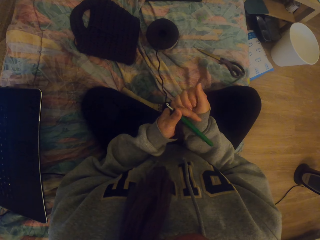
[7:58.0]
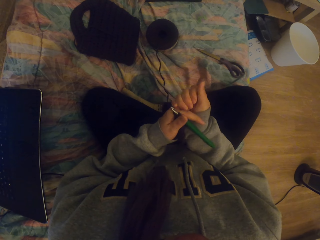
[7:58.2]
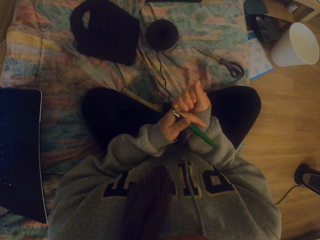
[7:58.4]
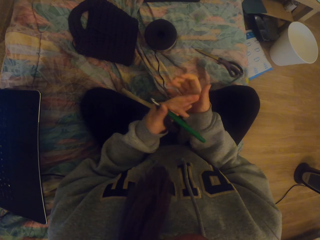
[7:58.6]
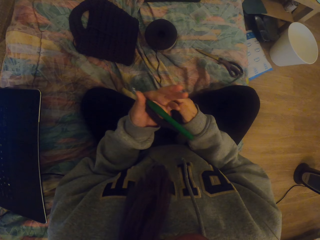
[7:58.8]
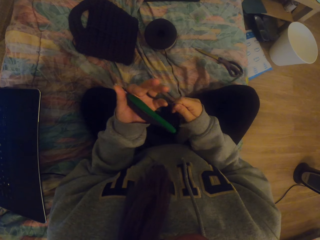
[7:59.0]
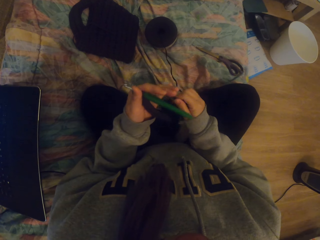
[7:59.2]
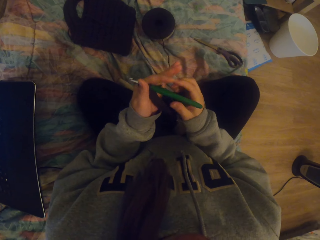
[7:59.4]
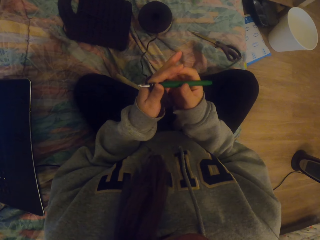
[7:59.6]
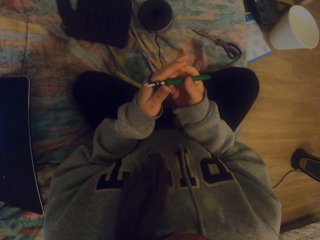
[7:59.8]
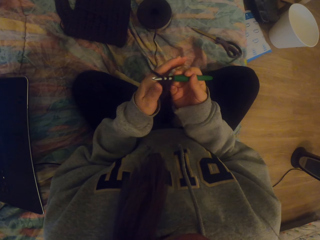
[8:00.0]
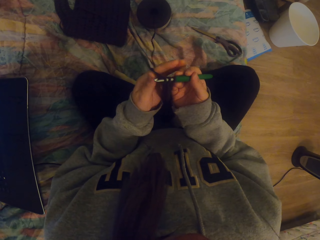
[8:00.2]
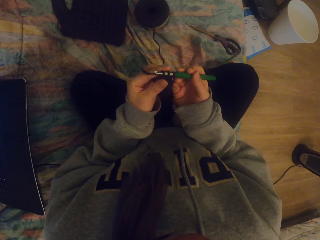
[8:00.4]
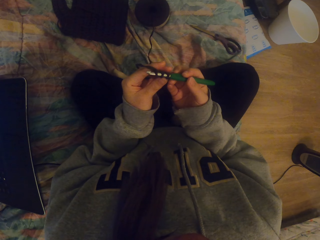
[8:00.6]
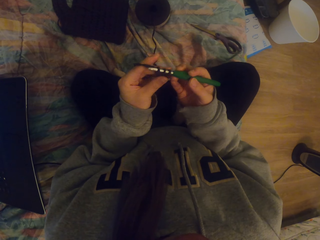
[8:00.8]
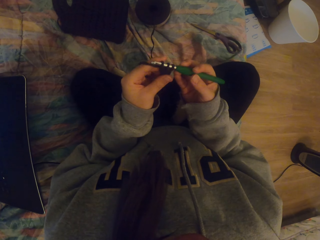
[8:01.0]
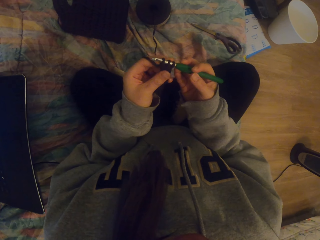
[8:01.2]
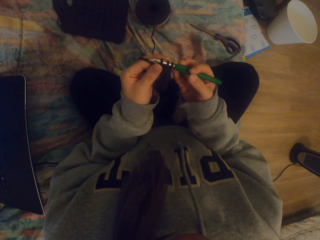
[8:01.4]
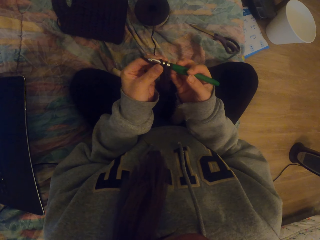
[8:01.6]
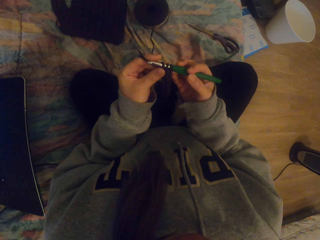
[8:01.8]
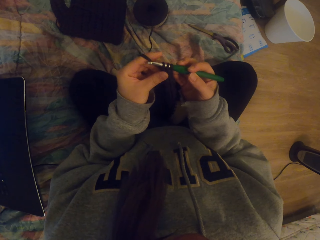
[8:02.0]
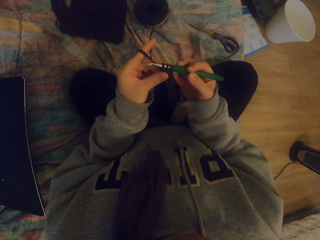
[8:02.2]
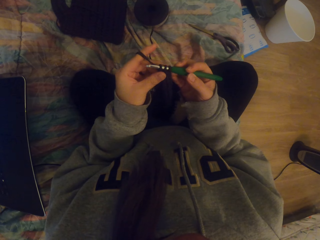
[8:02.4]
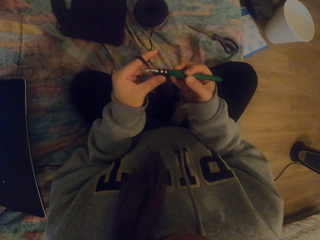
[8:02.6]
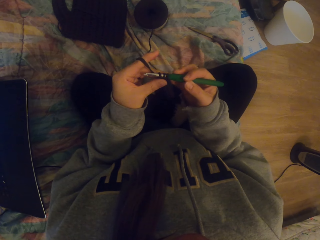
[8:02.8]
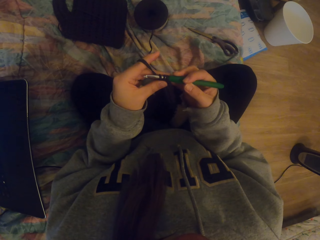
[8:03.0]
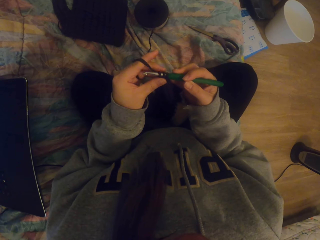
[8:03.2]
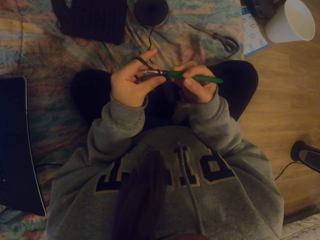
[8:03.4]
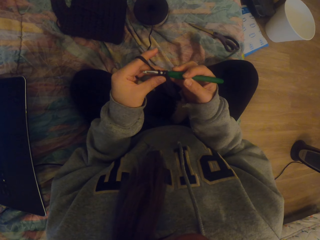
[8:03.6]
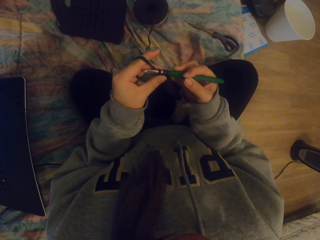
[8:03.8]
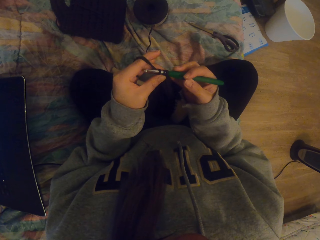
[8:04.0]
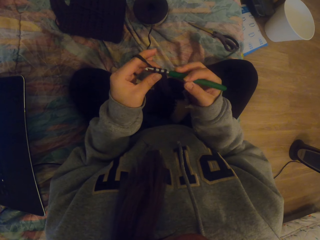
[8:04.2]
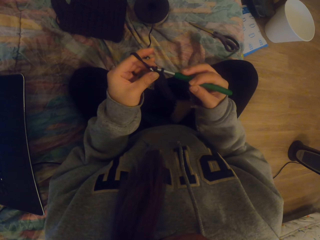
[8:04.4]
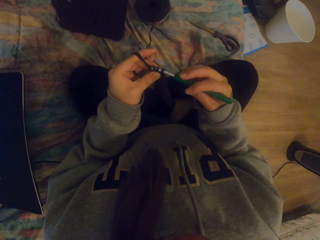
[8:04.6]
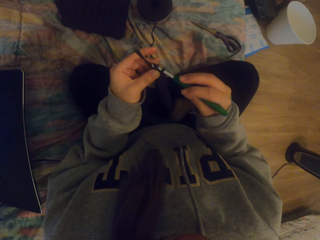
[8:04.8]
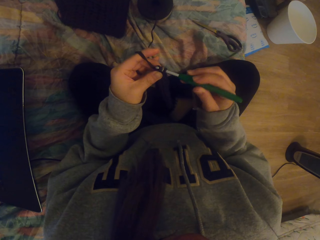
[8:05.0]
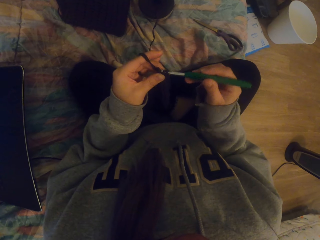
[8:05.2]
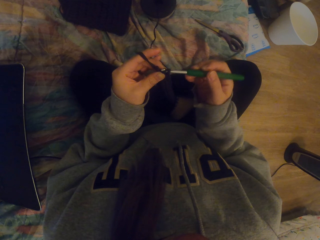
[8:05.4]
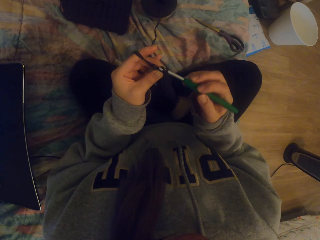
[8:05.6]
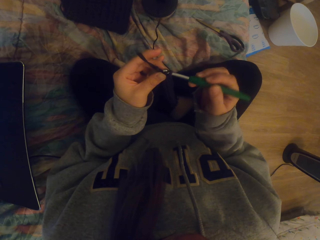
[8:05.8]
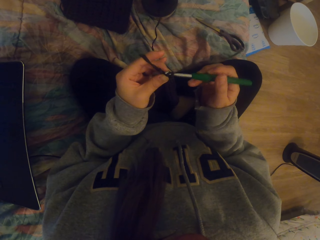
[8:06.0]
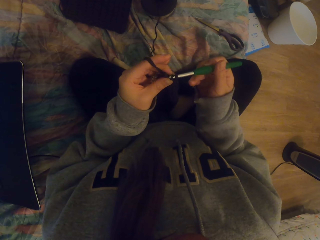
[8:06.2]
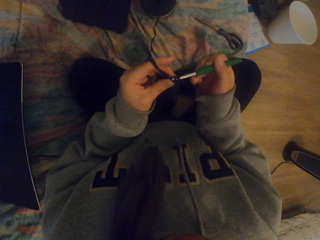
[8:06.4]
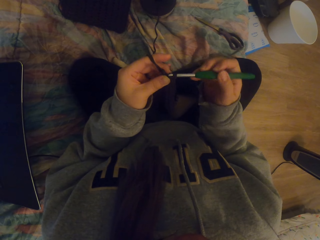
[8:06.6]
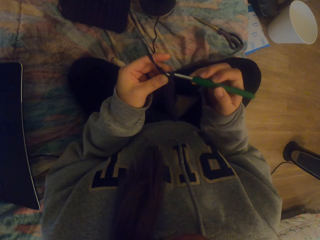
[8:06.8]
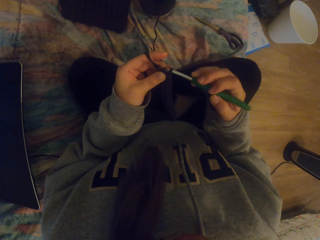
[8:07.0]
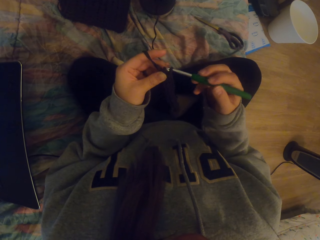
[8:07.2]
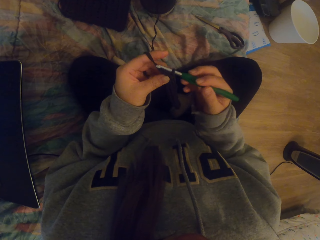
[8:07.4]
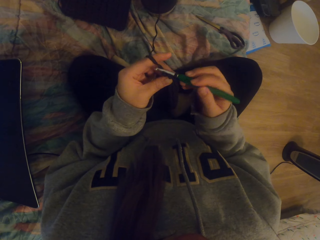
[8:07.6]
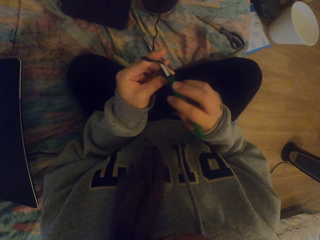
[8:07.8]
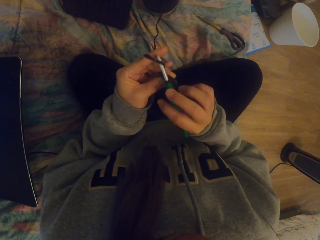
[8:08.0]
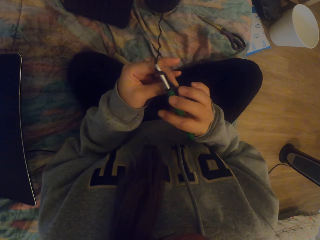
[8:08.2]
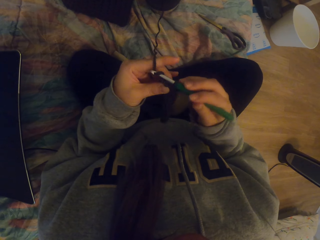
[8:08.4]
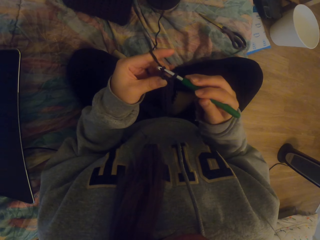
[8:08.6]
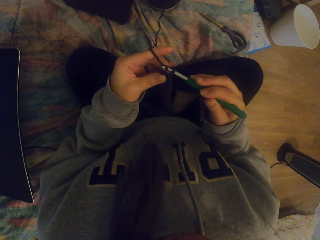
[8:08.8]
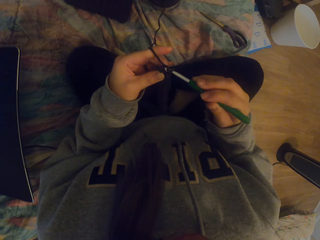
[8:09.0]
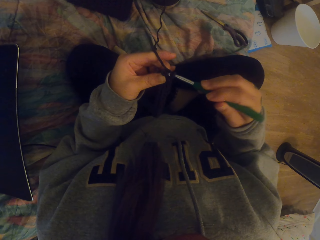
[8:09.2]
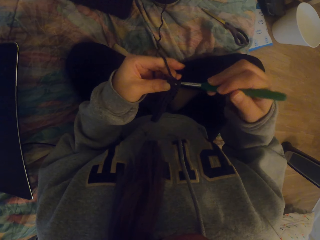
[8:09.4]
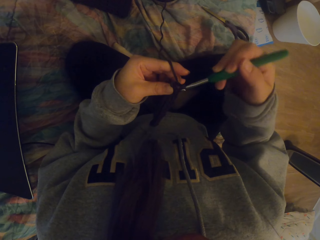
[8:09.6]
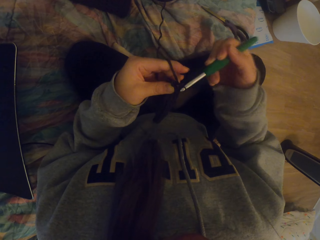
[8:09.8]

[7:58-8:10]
The camera wearer holds a crochet hook with the right hand. They tighten the thread. They knit using both hands. They adjust the cloth and crochet the cloth.

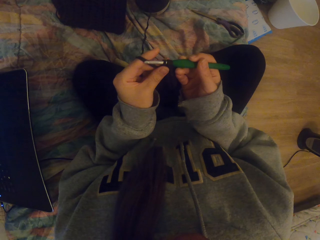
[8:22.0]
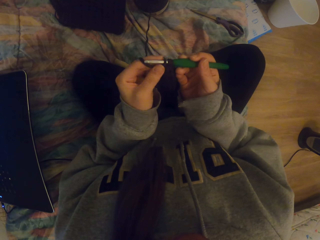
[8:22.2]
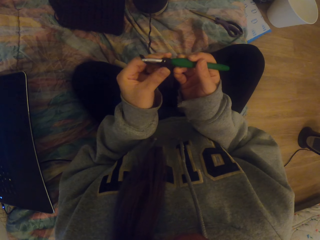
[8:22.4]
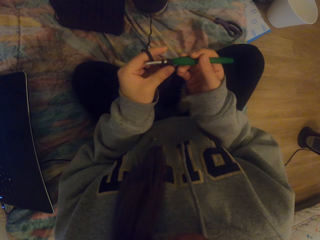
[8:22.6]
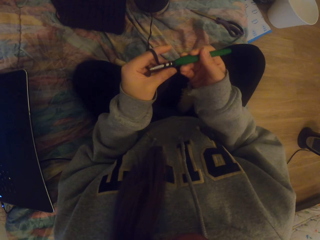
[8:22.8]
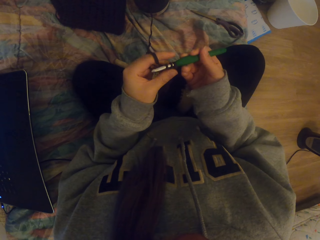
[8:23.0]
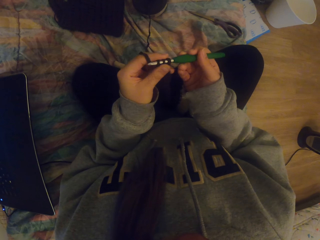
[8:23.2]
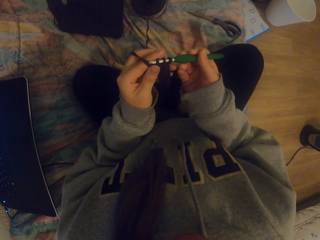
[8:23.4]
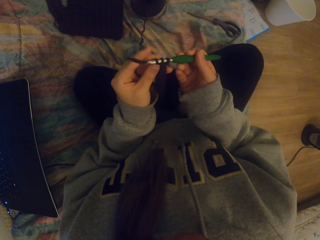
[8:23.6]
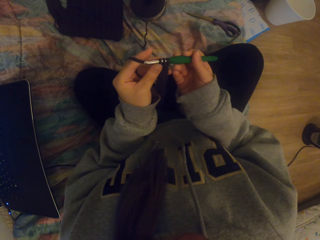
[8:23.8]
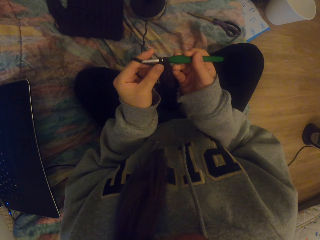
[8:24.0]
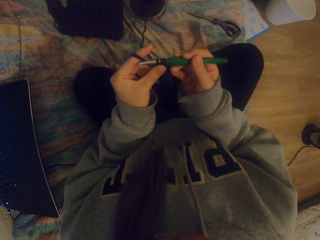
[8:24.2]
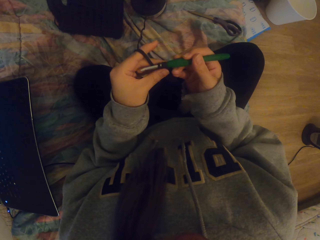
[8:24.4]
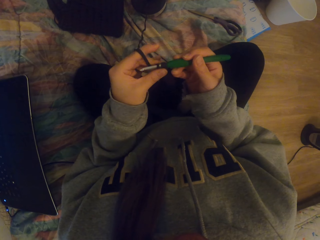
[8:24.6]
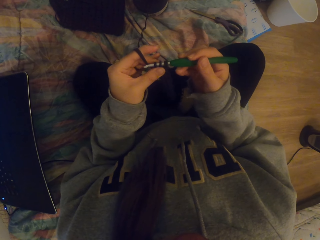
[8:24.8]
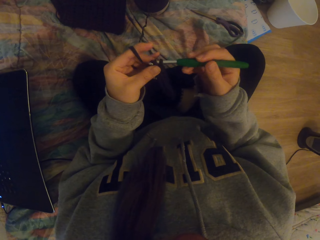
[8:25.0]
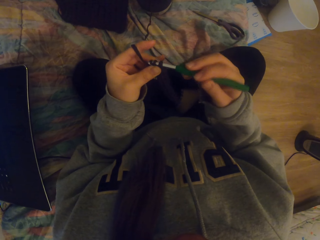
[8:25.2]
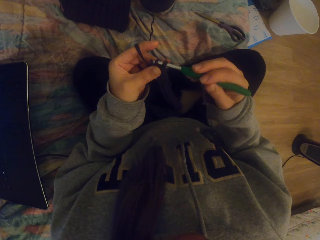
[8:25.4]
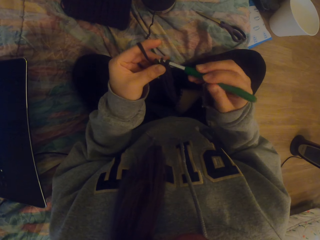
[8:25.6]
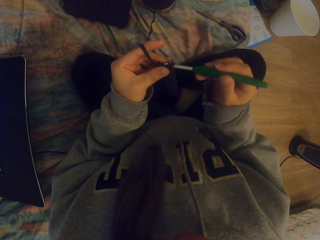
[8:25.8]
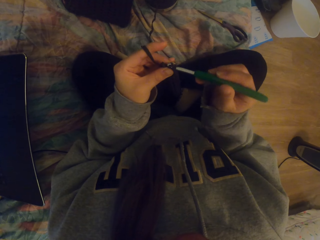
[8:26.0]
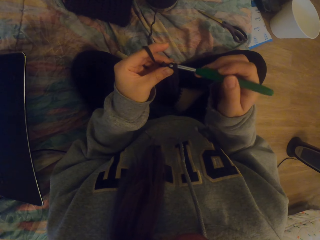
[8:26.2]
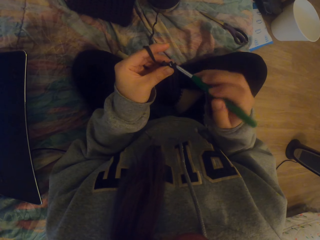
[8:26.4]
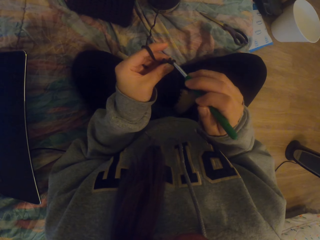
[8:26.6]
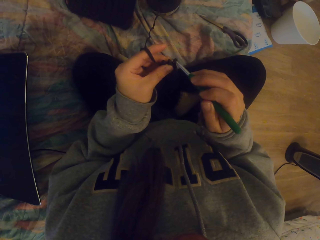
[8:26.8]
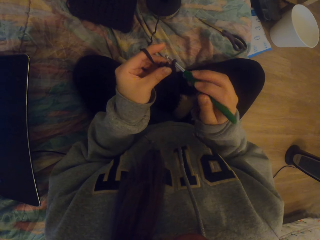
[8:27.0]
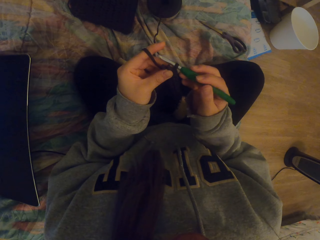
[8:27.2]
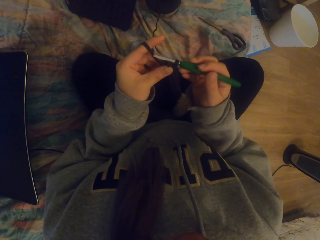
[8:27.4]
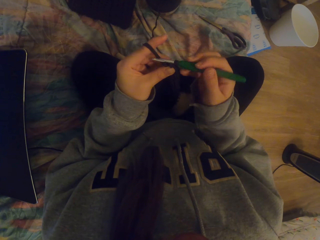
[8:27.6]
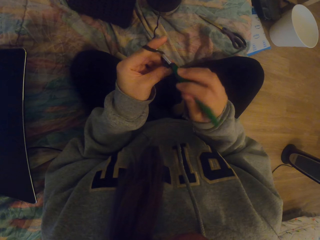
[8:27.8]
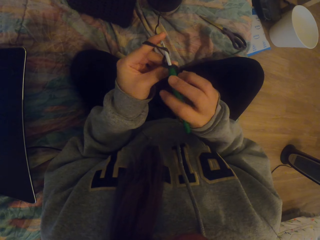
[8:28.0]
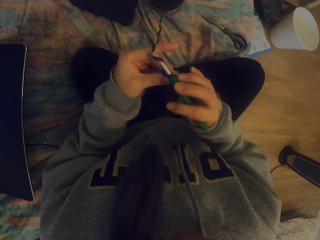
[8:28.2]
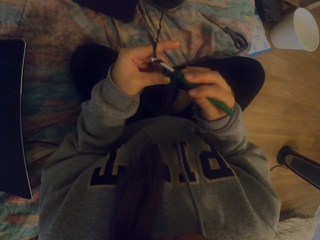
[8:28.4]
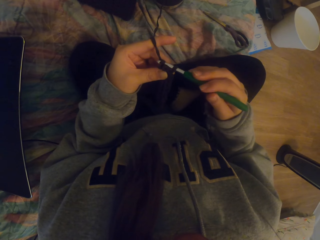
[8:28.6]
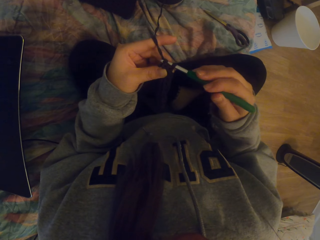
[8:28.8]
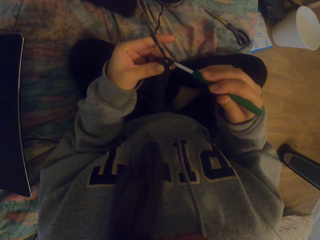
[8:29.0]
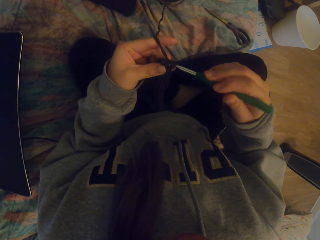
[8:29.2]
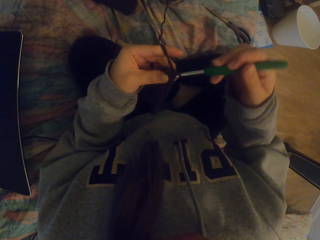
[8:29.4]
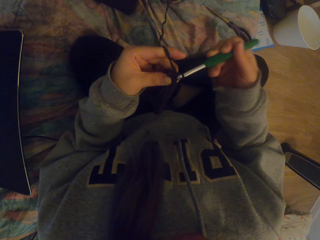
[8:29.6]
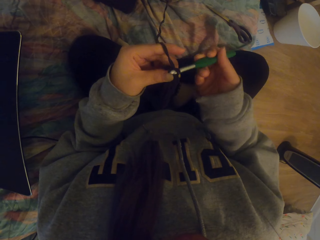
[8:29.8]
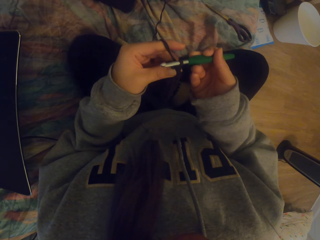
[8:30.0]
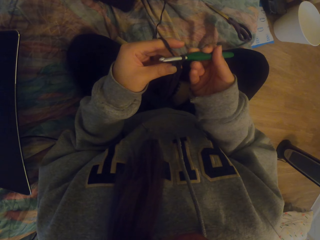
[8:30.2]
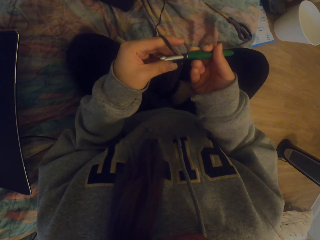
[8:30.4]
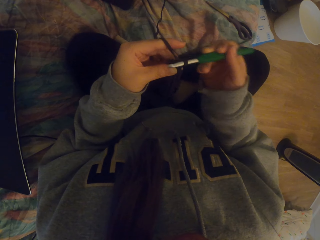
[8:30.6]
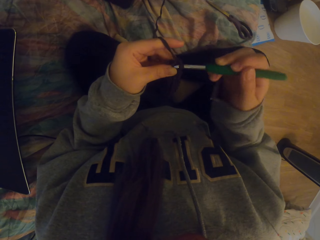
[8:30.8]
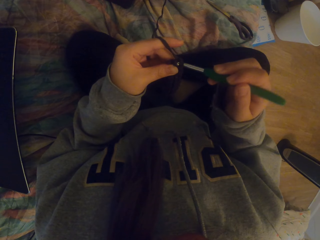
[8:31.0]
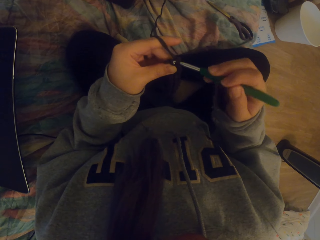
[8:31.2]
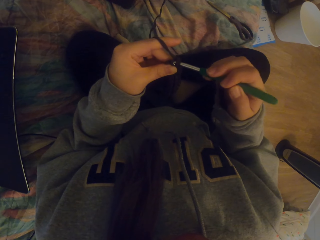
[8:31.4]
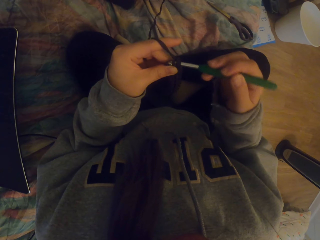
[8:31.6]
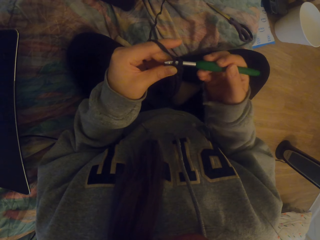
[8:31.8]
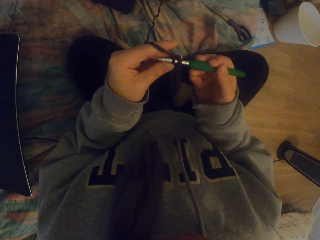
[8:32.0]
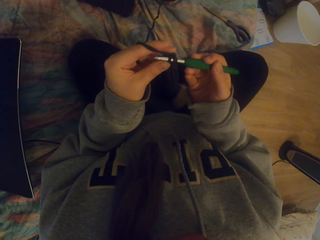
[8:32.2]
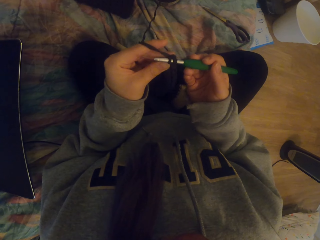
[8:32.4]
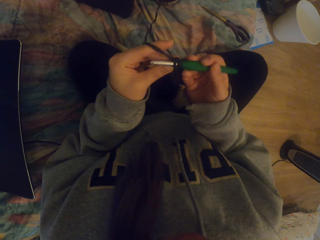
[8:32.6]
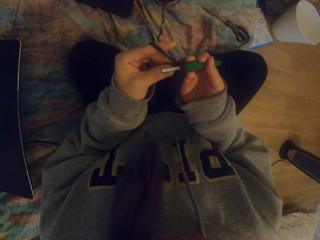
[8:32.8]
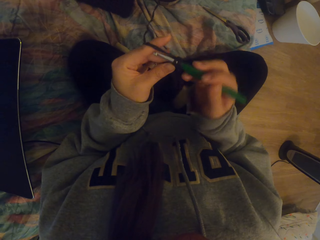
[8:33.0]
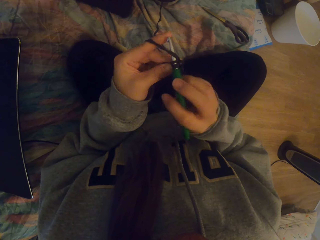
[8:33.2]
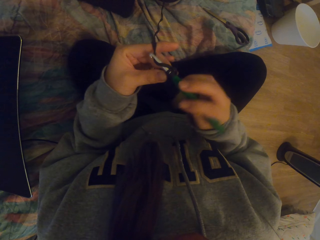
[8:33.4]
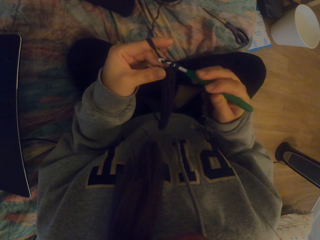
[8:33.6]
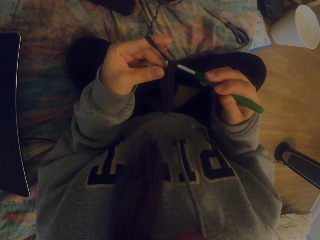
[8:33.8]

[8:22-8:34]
The camera wearer adjusts the cloth and crochets the cloth.
